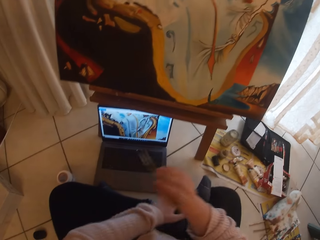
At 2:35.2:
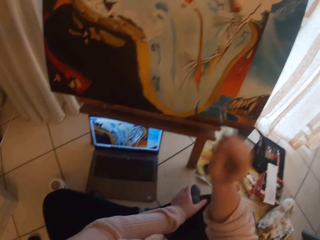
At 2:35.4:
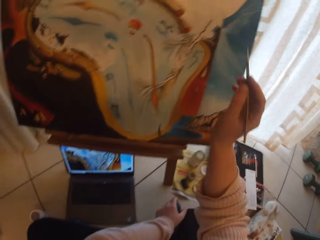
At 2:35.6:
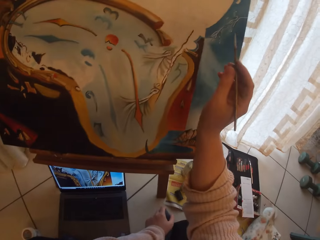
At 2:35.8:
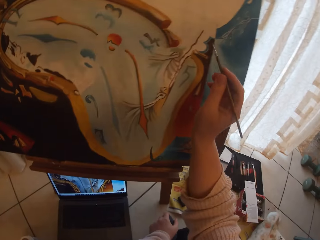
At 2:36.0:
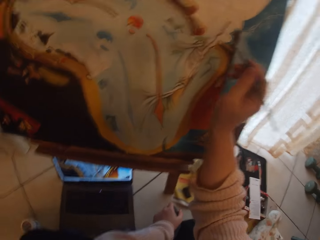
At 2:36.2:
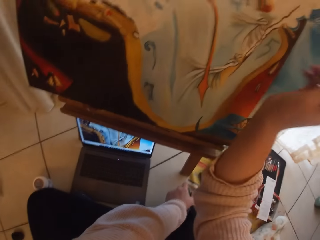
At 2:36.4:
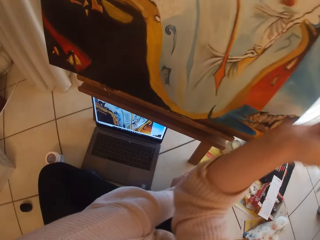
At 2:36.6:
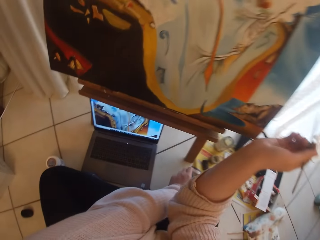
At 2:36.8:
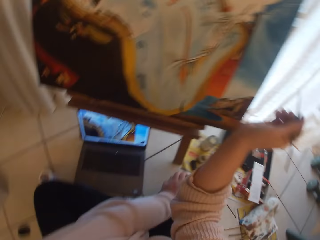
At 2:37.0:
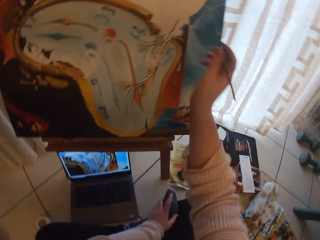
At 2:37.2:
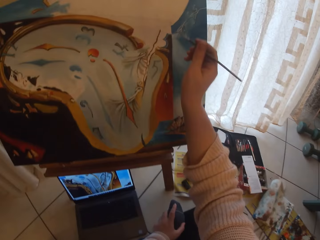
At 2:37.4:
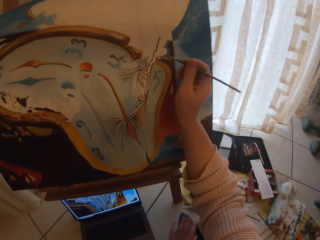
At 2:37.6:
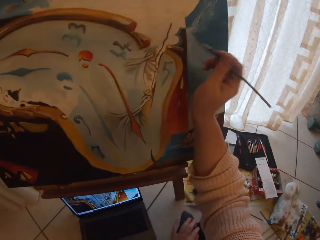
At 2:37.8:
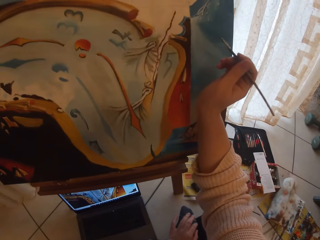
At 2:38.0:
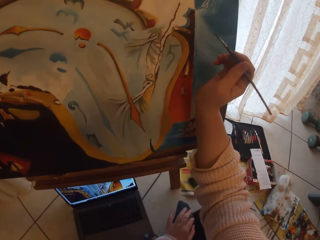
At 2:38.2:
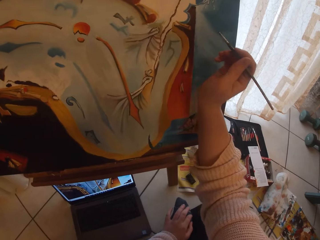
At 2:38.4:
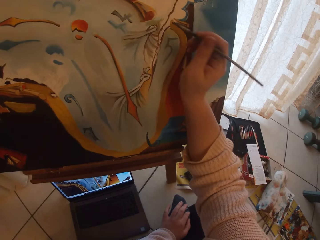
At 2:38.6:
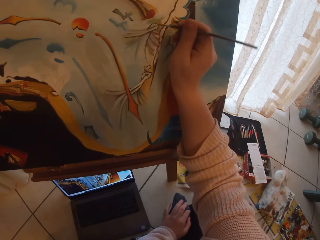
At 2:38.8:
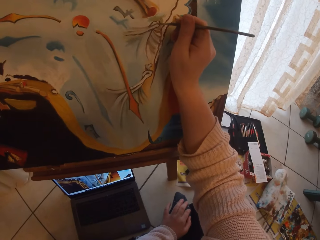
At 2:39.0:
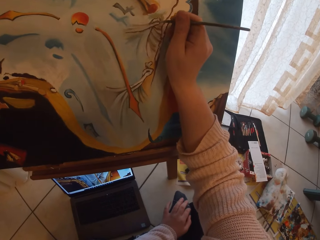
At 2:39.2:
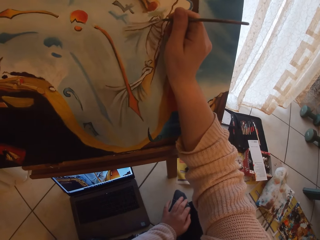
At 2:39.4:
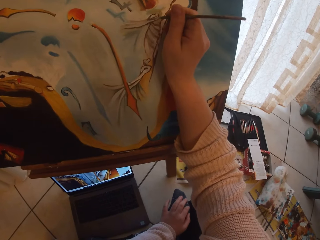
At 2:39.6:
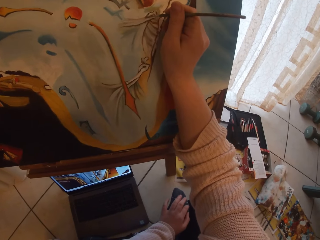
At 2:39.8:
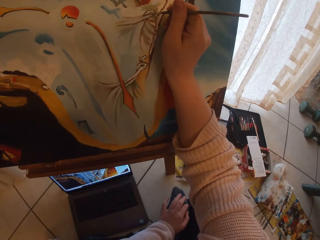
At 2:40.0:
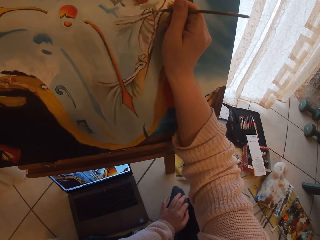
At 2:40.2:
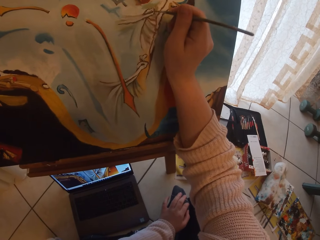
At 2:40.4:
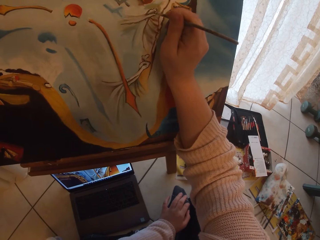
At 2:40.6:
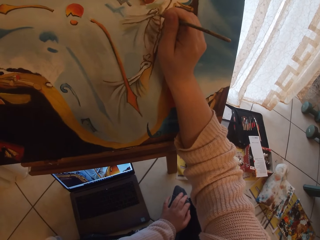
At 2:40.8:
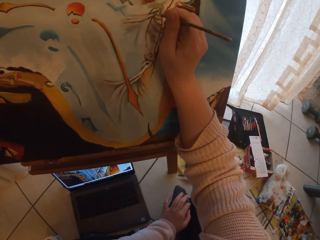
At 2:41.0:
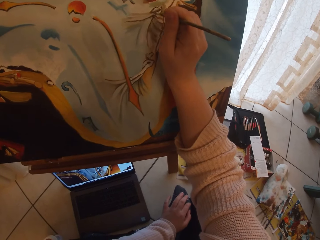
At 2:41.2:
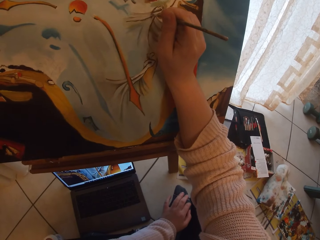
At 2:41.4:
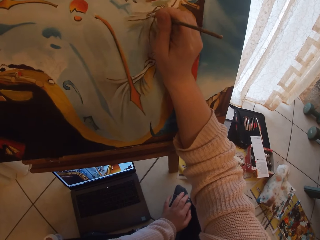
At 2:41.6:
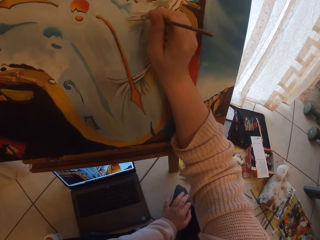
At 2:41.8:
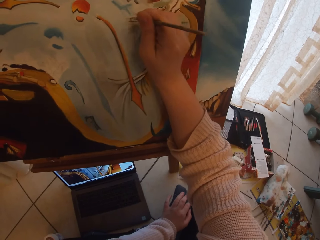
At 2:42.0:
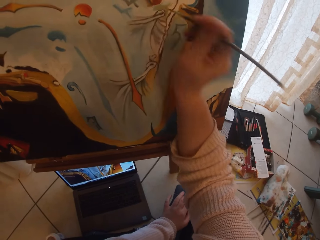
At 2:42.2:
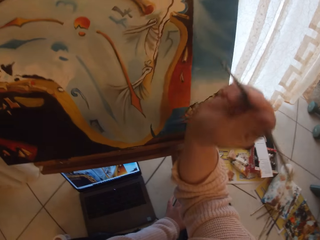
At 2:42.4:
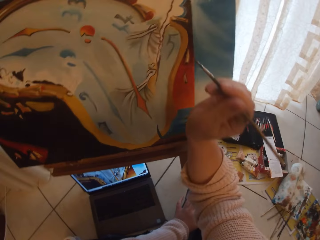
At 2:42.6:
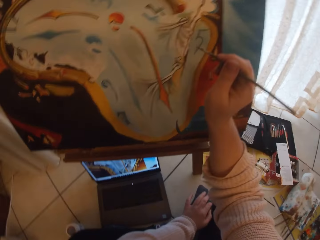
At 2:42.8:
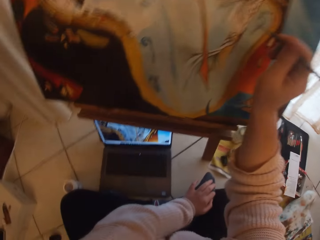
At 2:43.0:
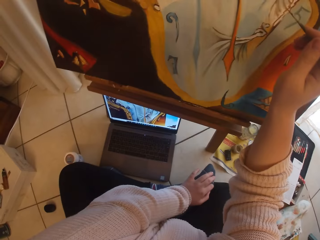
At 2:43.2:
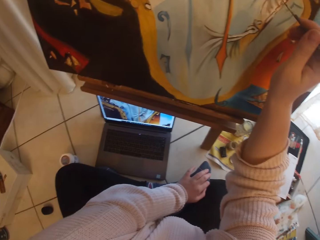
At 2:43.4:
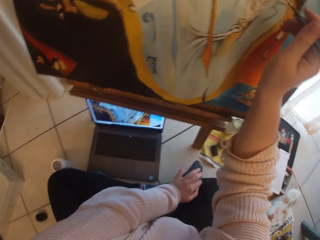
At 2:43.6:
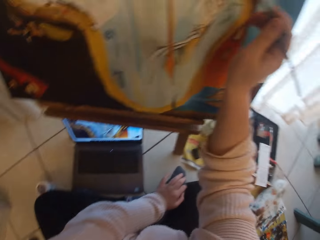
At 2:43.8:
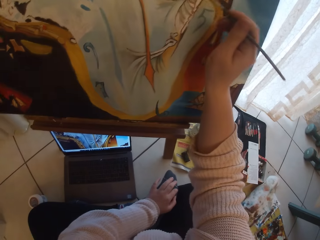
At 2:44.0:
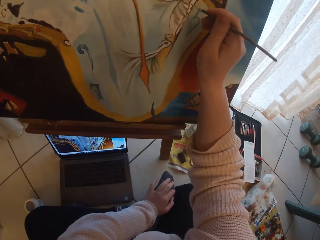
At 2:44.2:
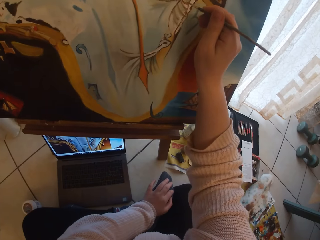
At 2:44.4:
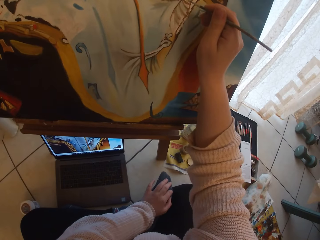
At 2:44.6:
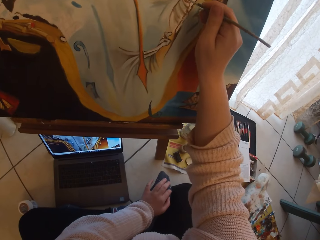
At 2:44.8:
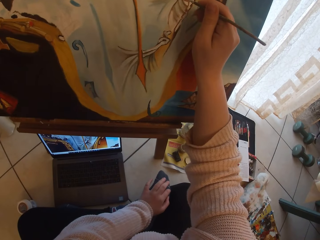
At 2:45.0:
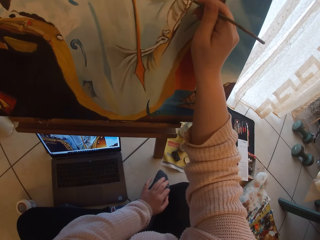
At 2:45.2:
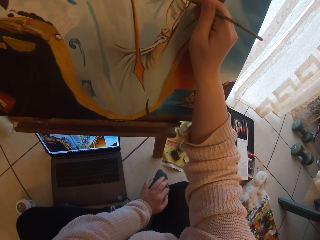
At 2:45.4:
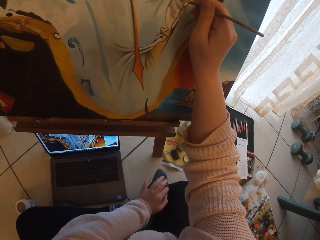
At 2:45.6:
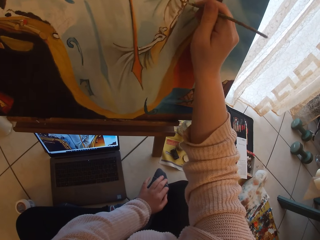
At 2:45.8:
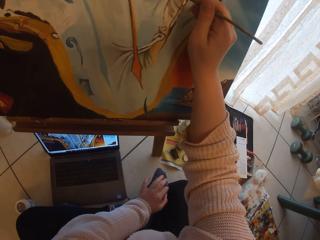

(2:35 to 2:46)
The camera wearer paints the paint canvas with the rigger brush. They paint the paint canvas with the rigger brush again.

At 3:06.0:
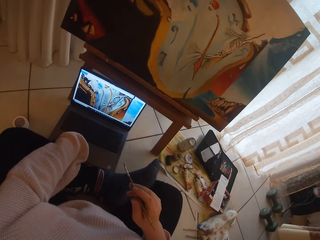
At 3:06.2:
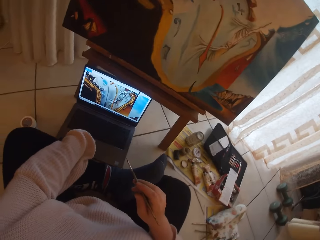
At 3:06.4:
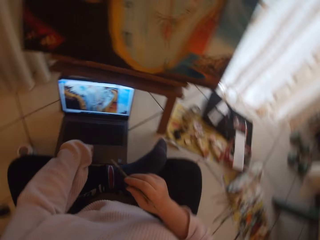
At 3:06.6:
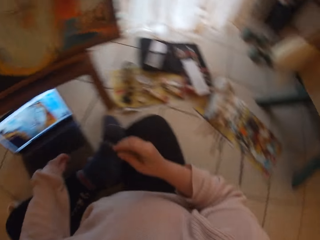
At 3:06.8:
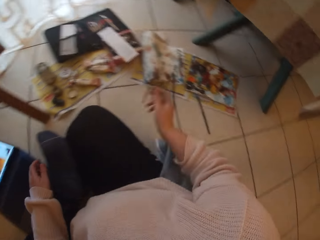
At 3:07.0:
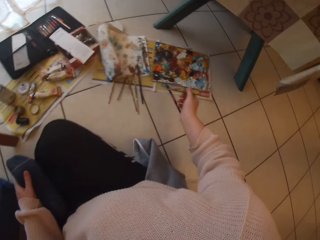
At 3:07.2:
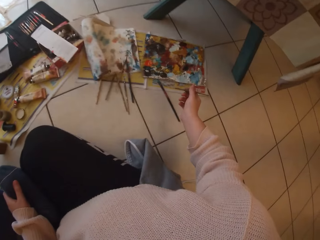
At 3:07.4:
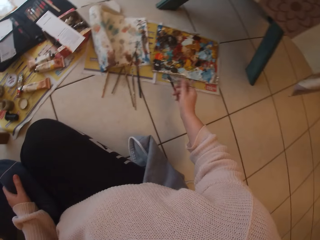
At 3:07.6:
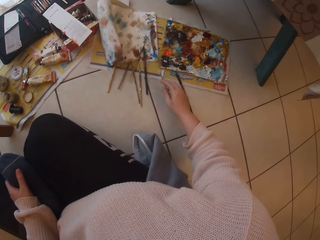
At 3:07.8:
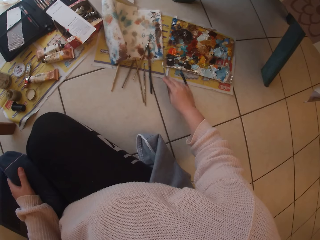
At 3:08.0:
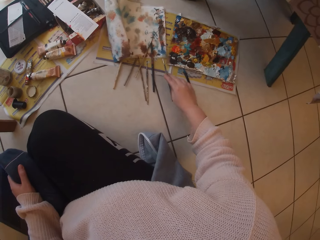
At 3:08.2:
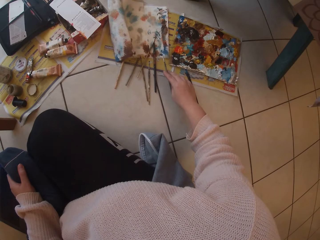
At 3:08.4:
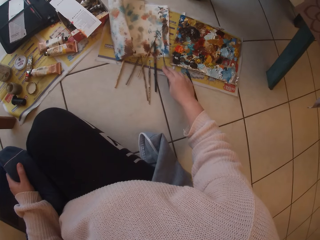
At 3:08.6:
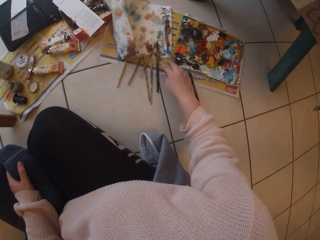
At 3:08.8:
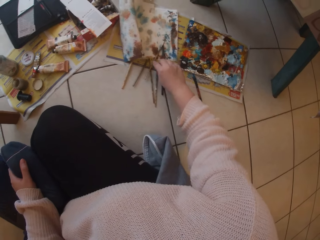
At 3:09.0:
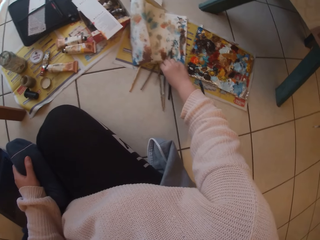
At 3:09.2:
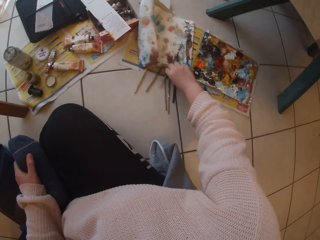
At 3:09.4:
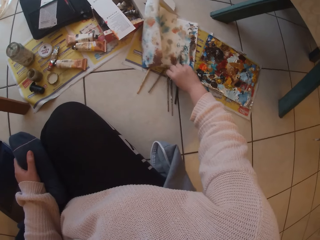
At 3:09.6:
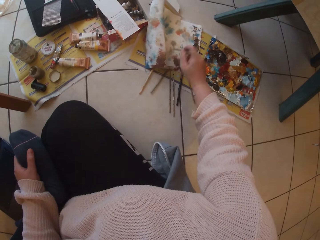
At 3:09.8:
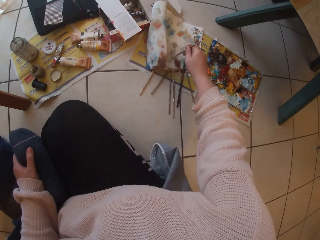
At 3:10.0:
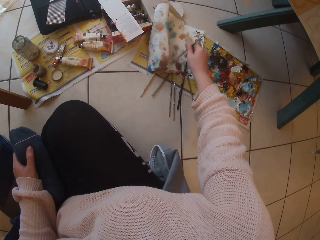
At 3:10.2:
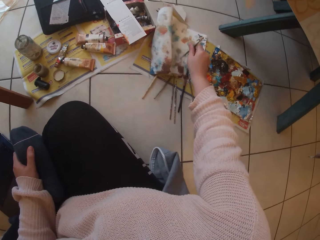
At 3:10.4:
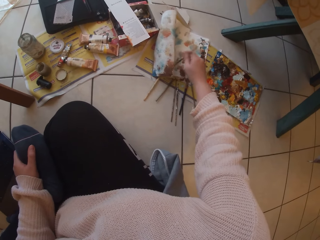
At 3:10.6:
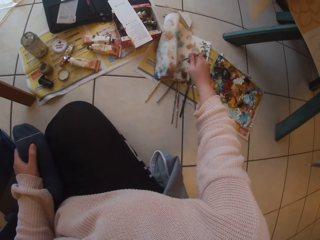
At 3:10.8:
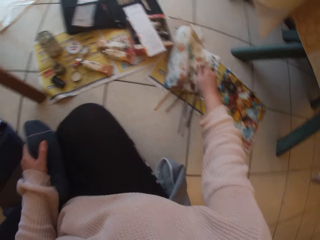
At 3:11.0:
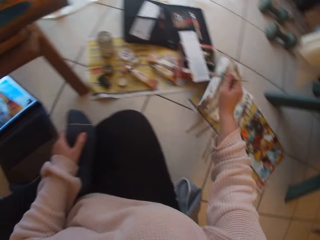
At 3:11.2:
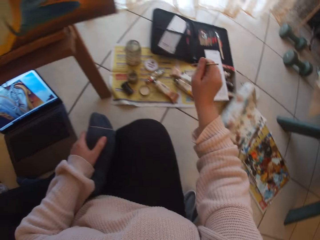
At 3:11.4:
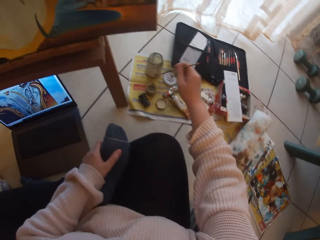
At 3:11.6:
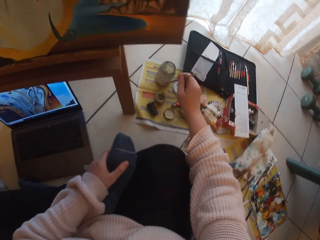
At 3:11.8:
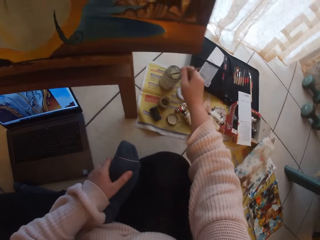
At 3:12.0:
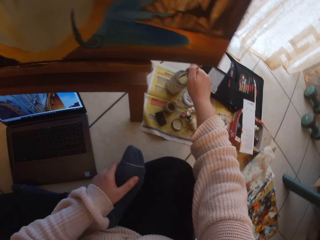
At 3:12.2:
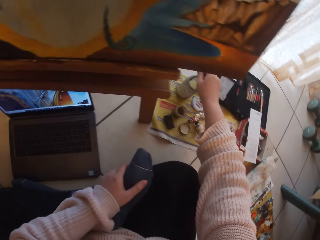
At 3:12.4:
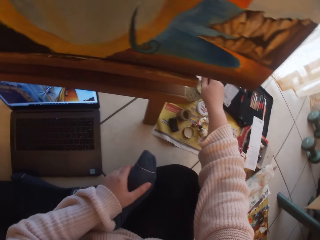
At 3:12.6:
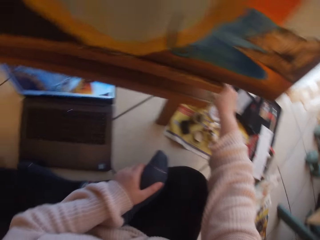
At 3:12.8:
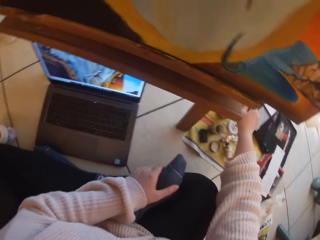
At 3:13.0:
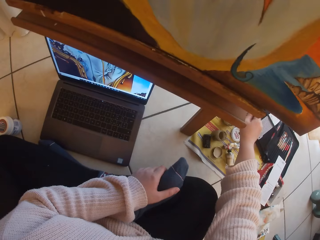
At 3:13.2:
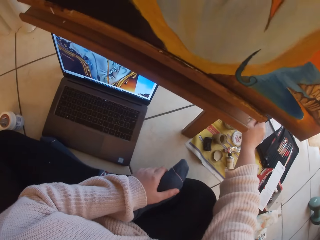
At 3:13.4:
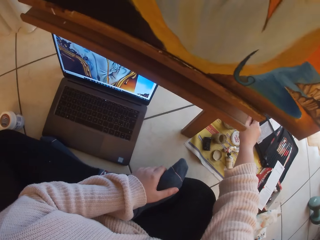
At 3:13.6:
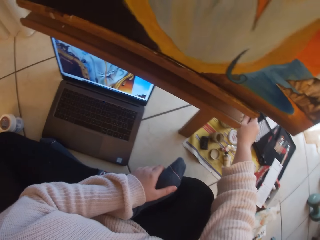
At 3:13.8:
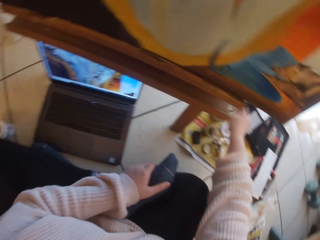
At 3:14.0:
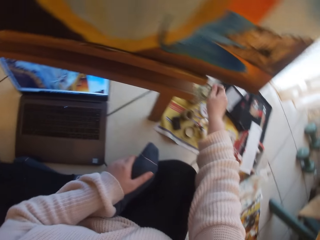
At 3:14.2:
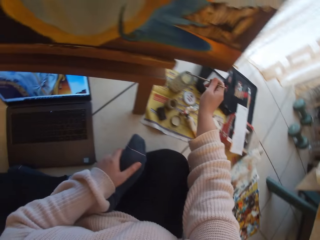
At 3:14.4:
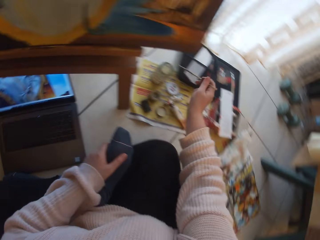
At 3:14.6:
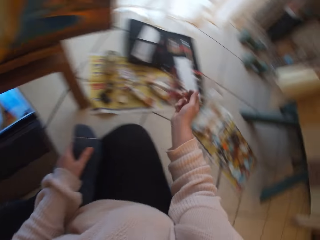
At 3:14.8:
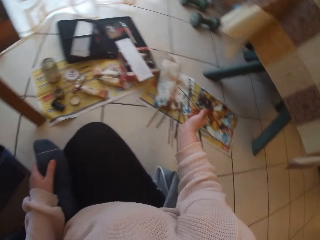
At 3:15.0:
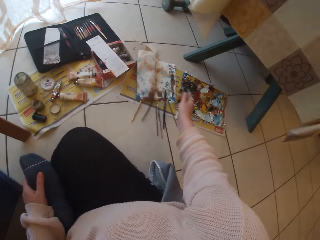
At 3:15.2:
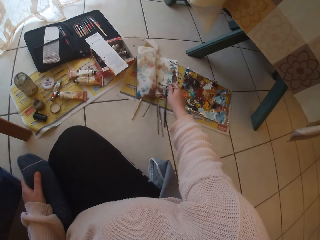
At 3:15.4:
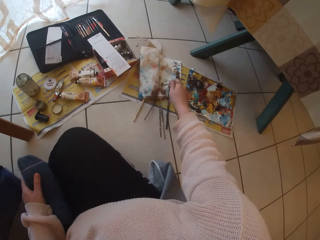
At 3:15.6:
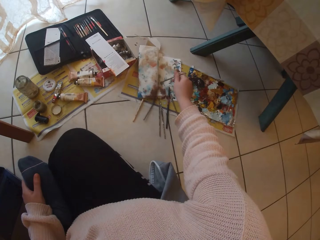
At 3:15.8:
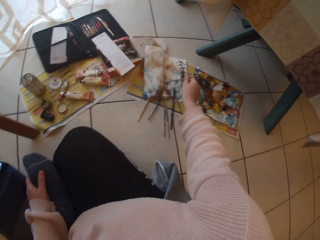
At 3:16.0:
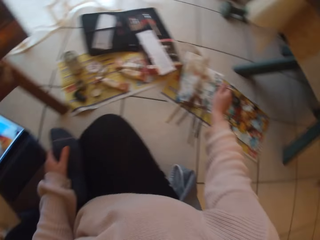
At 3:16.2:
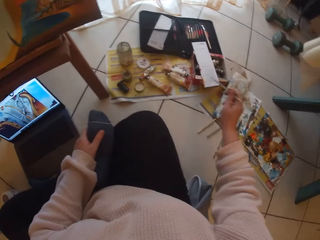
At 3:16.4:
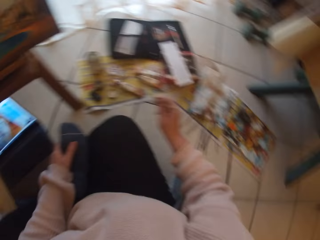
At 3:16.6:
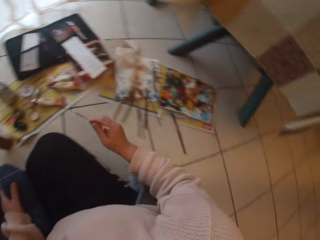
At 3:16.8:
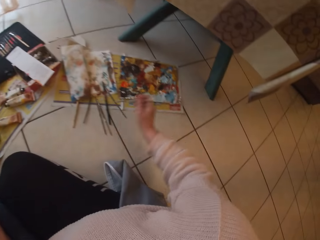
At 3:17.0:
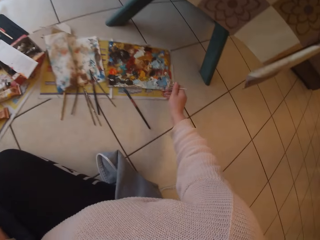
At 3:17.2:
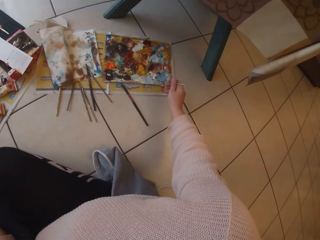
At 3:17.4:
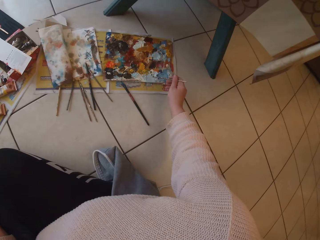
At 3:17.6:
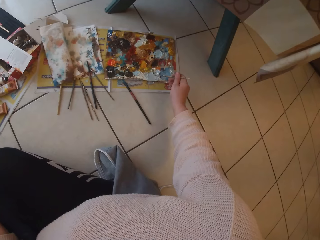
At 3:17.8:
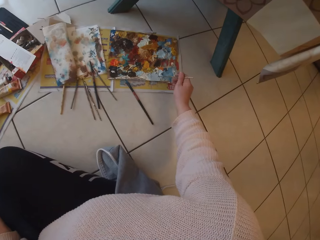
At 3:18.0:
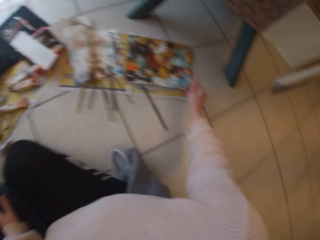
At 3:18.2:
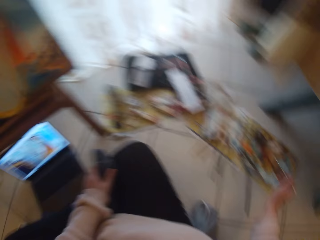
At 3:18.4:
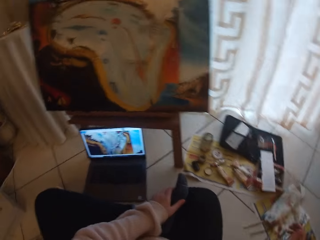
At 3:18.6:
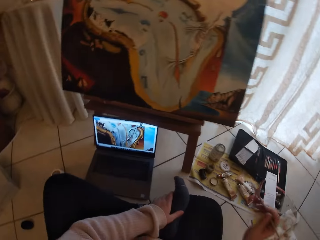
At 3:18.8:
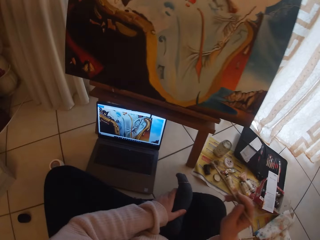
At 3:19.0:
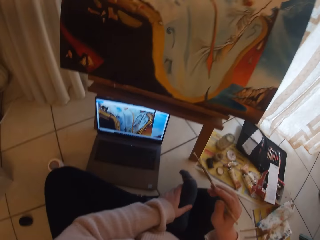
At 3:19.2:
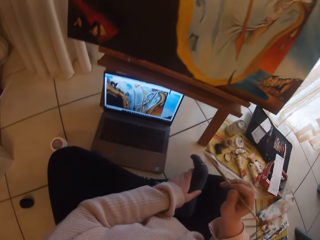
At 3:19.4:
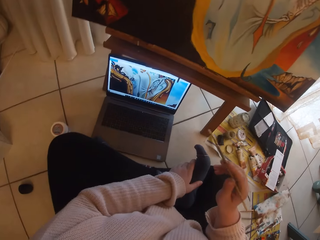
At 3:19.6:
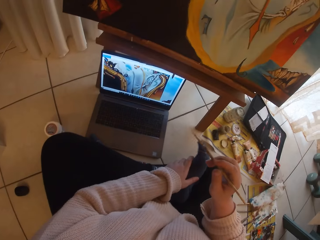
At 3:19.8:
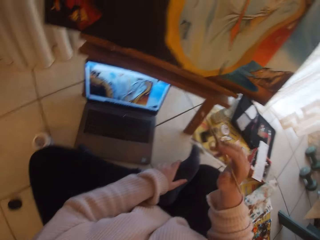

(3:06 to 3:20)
The camera wearer puts the rigger brush on the floor. They pick up a liner brush from the floor. They wipe the liner brush on the piece of cloth or paper on the floor. They rub the liner brush in a small glass container. They dip the liner brush into something. They wipe the liner brush on the piece of cloth or paper on the floor. They take some paint from the paint palette with the liner brush.
